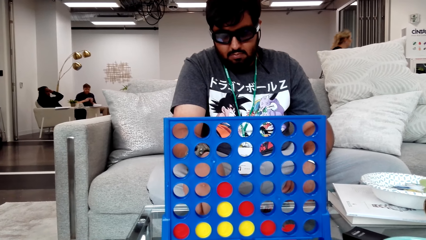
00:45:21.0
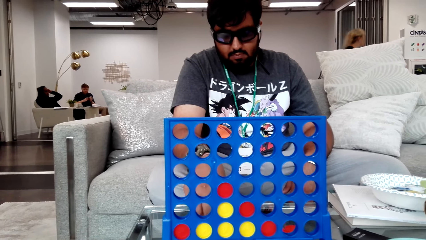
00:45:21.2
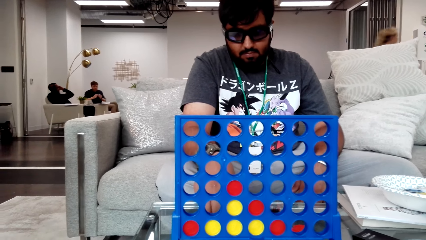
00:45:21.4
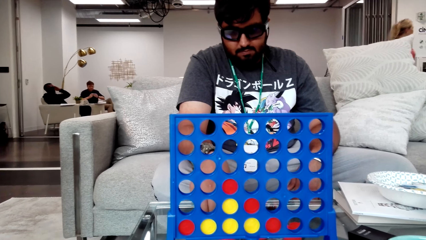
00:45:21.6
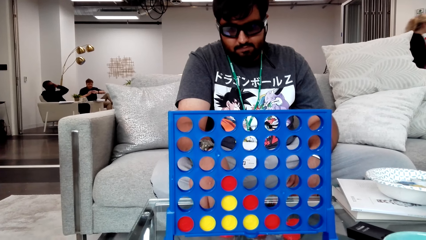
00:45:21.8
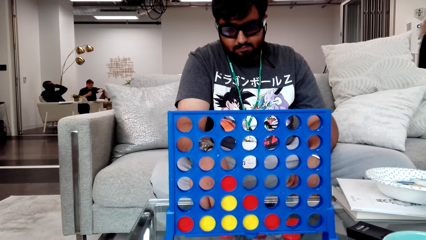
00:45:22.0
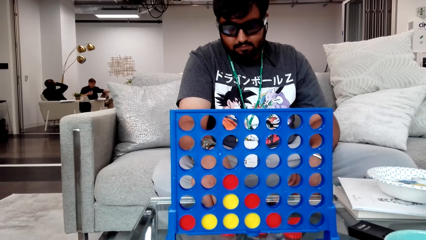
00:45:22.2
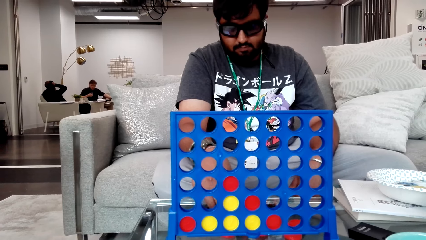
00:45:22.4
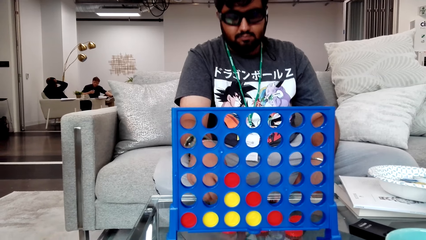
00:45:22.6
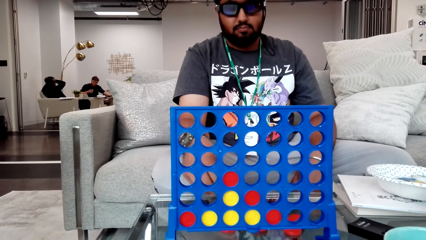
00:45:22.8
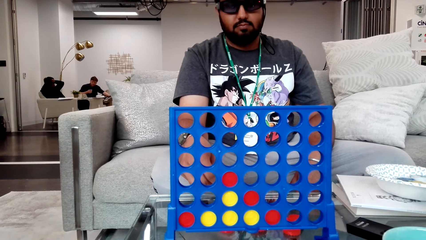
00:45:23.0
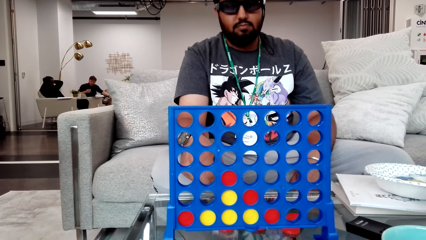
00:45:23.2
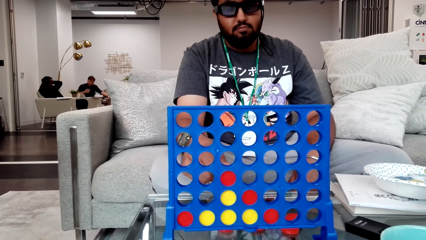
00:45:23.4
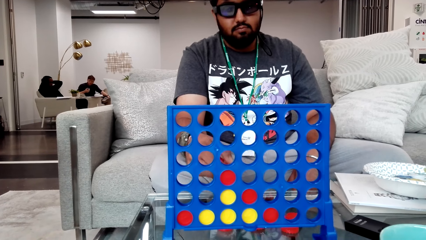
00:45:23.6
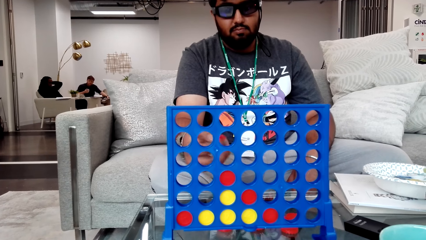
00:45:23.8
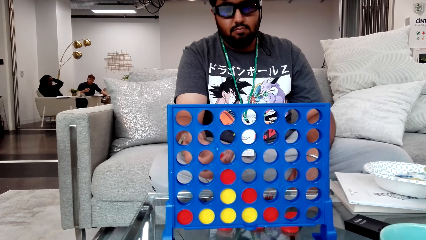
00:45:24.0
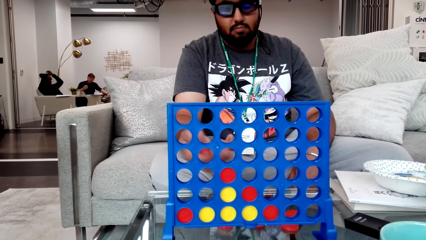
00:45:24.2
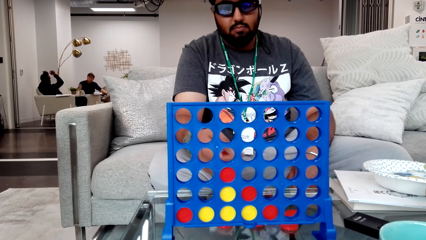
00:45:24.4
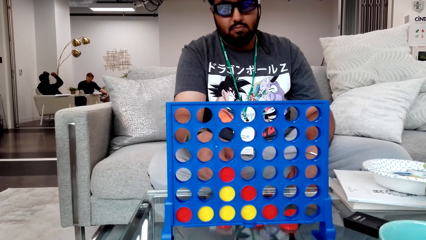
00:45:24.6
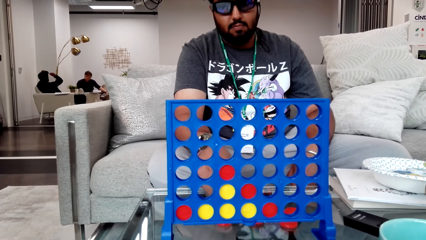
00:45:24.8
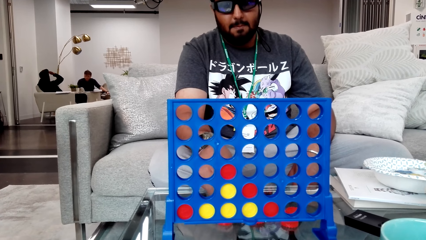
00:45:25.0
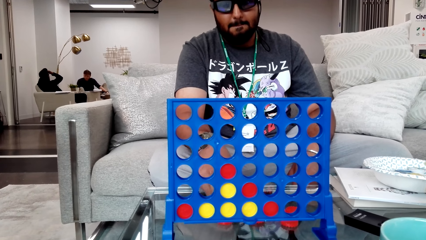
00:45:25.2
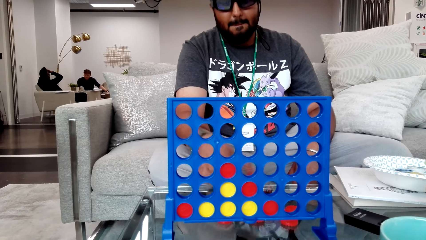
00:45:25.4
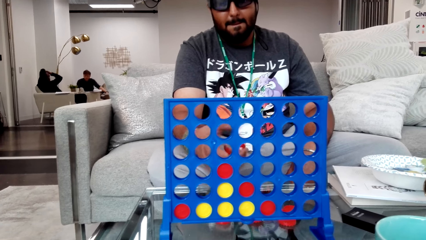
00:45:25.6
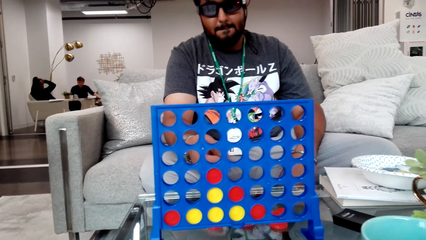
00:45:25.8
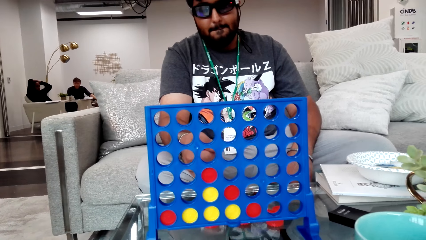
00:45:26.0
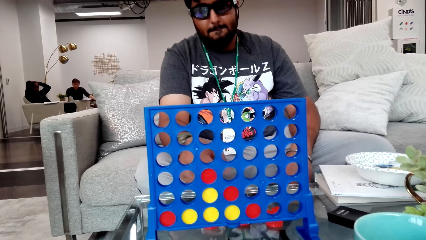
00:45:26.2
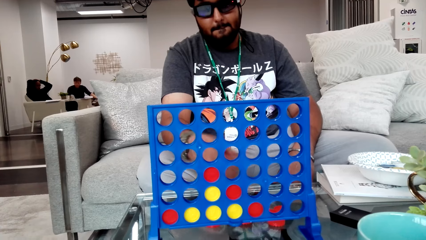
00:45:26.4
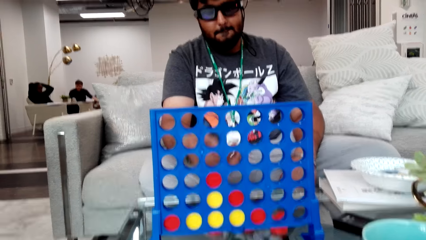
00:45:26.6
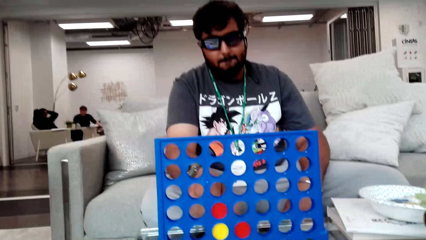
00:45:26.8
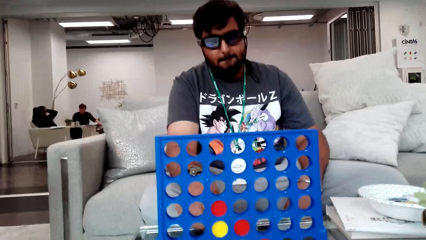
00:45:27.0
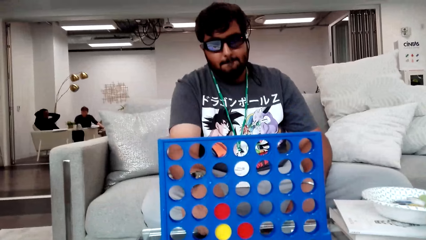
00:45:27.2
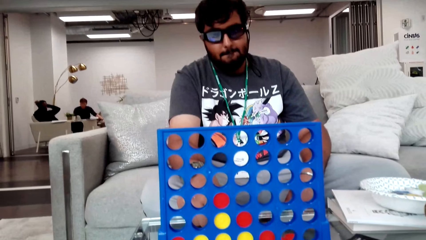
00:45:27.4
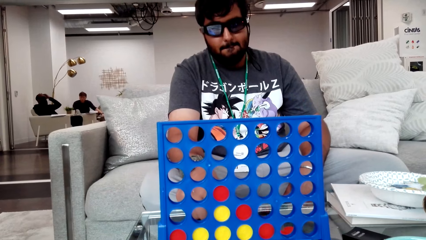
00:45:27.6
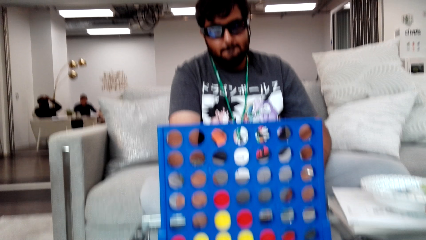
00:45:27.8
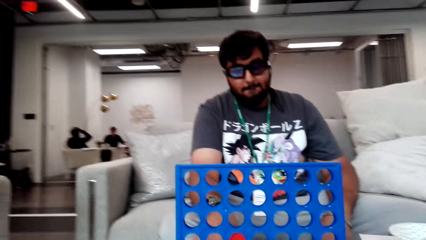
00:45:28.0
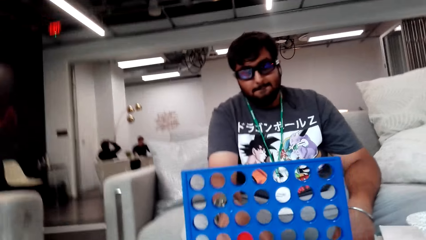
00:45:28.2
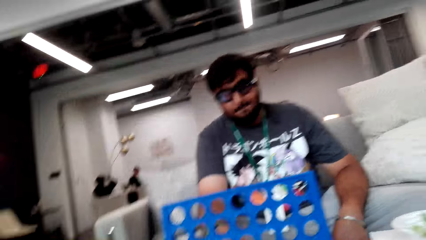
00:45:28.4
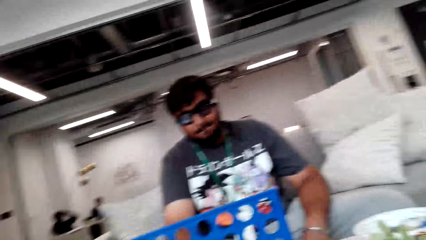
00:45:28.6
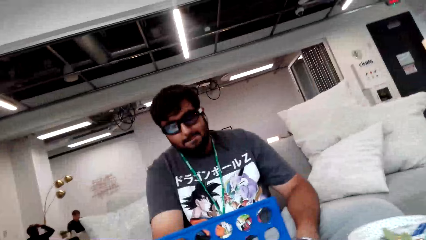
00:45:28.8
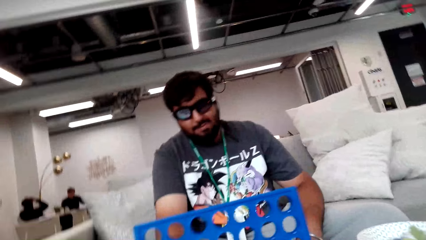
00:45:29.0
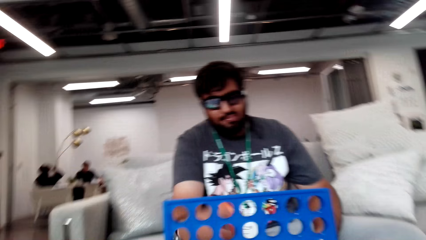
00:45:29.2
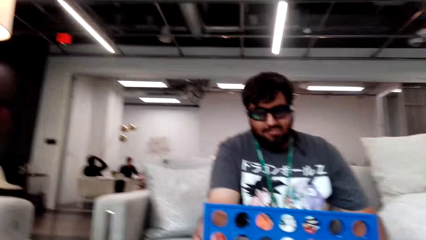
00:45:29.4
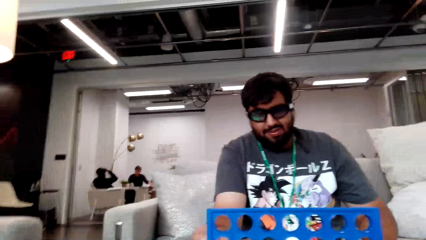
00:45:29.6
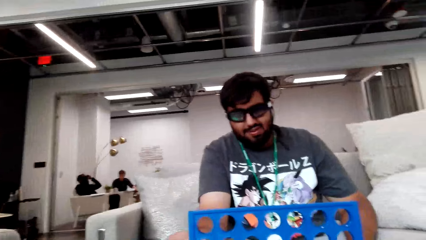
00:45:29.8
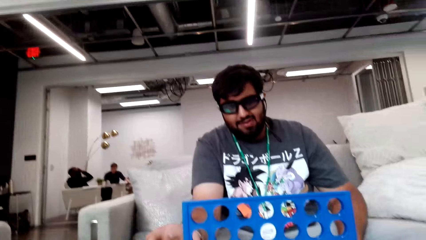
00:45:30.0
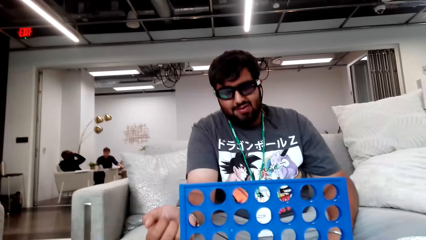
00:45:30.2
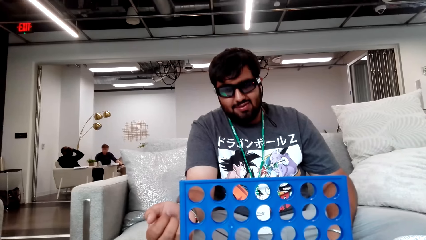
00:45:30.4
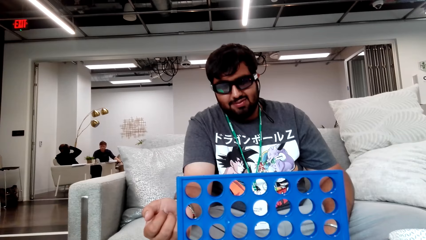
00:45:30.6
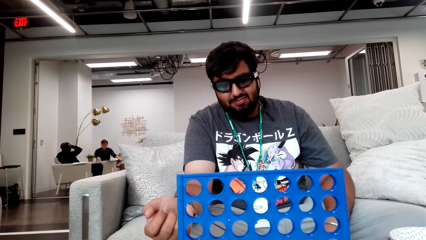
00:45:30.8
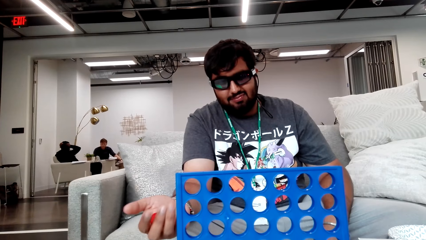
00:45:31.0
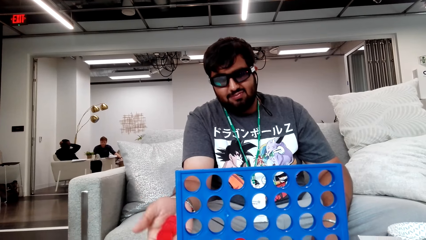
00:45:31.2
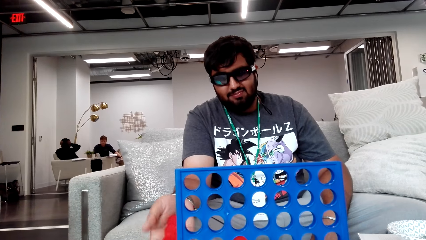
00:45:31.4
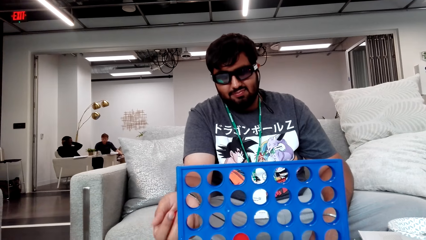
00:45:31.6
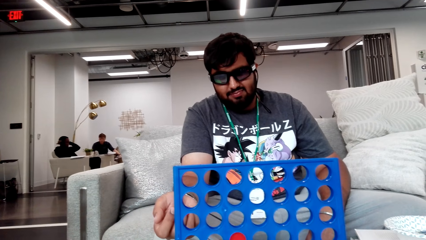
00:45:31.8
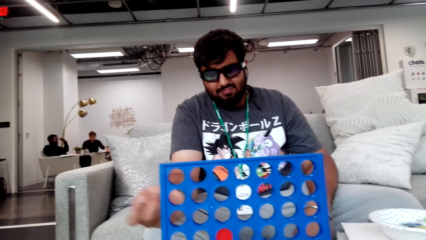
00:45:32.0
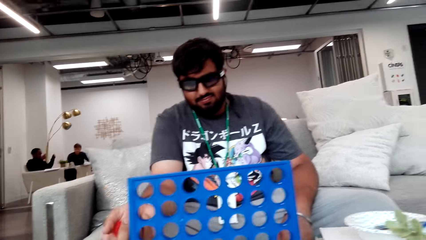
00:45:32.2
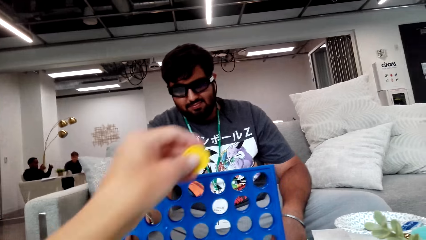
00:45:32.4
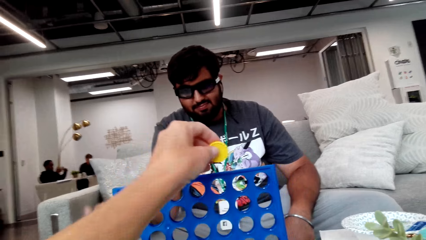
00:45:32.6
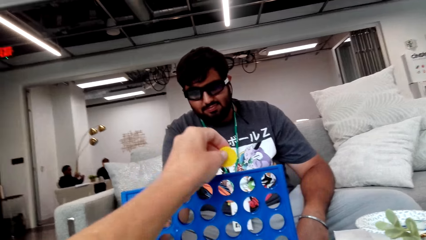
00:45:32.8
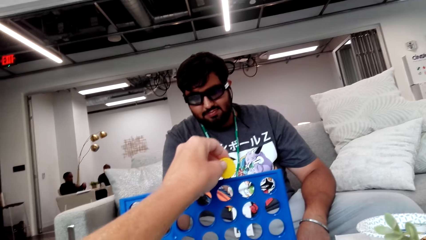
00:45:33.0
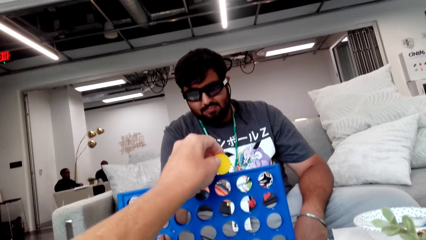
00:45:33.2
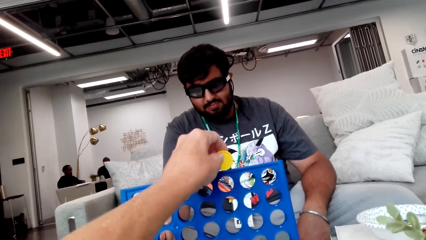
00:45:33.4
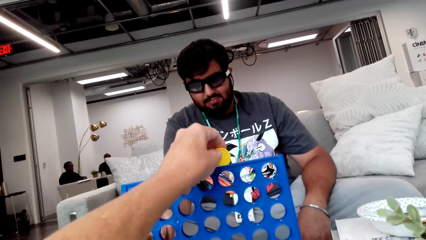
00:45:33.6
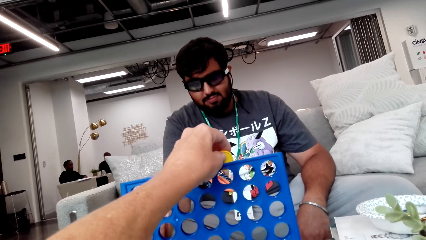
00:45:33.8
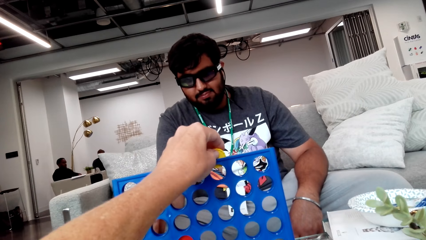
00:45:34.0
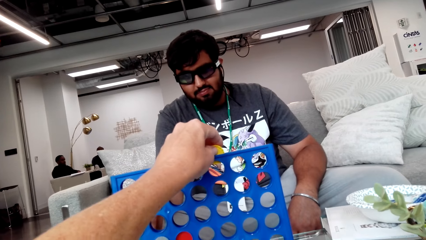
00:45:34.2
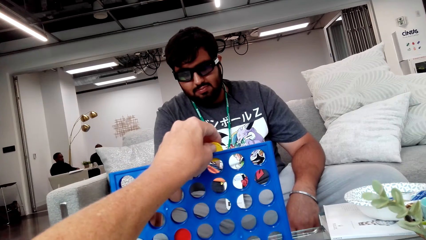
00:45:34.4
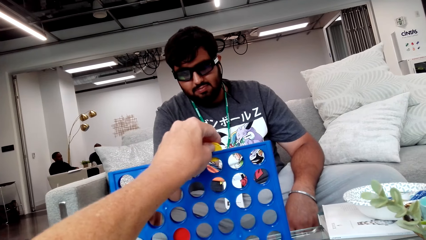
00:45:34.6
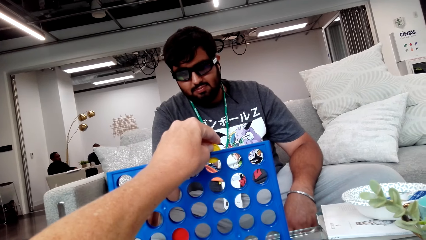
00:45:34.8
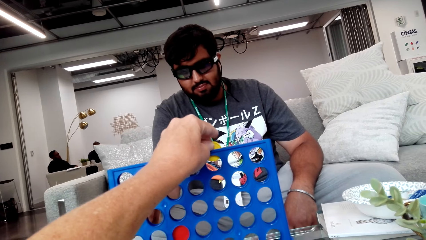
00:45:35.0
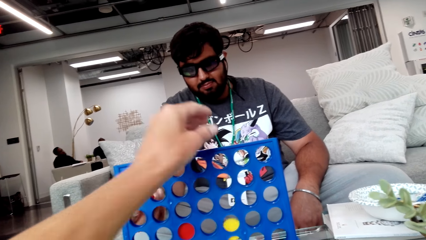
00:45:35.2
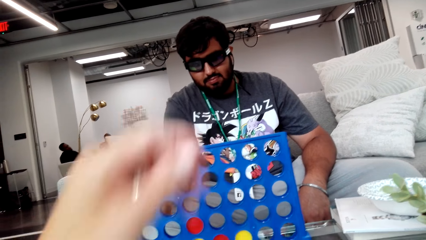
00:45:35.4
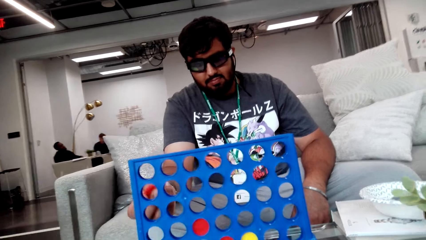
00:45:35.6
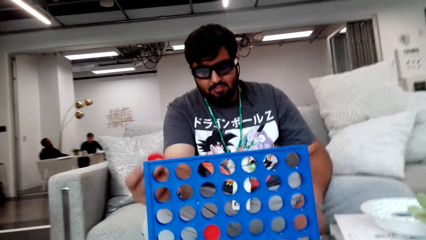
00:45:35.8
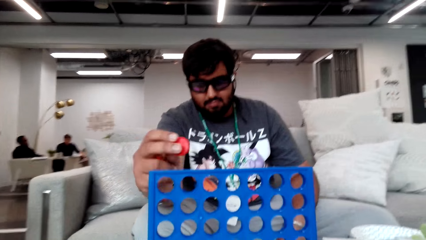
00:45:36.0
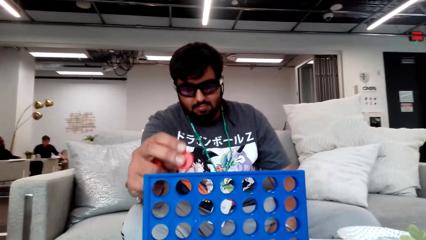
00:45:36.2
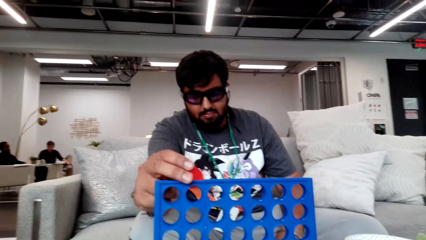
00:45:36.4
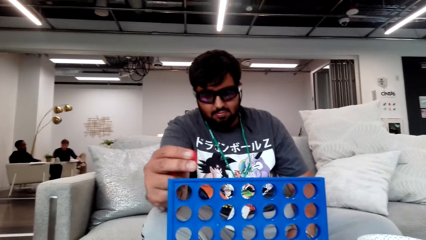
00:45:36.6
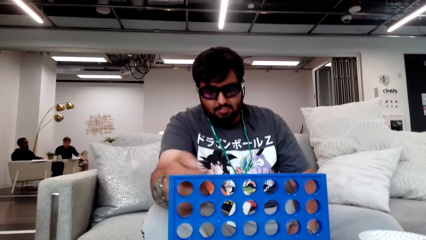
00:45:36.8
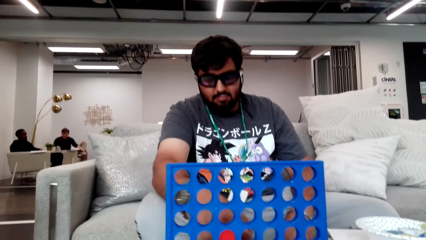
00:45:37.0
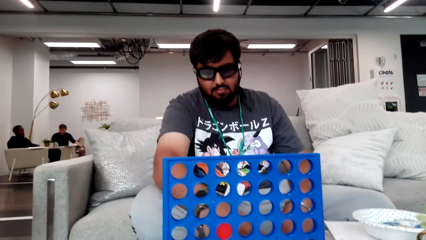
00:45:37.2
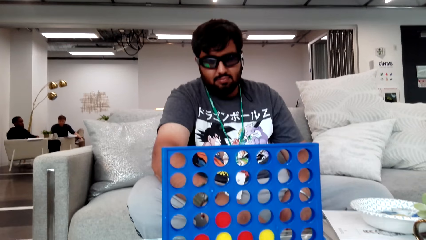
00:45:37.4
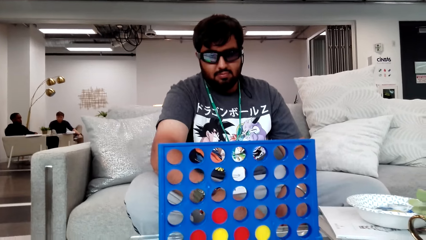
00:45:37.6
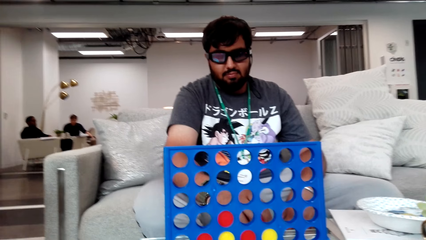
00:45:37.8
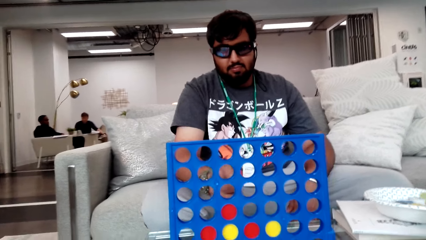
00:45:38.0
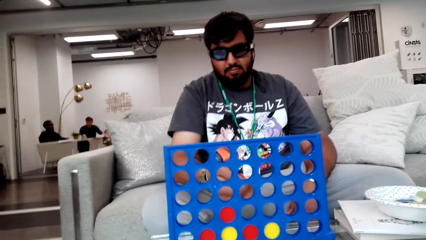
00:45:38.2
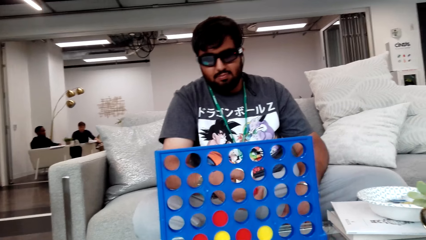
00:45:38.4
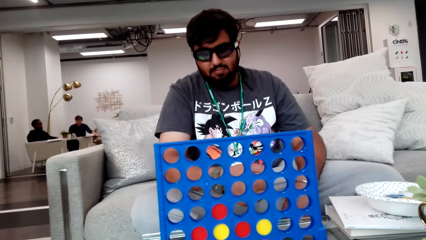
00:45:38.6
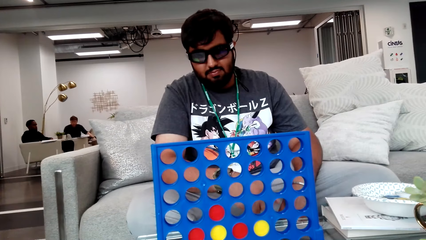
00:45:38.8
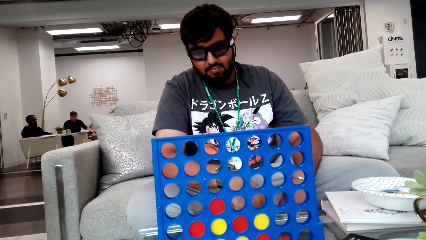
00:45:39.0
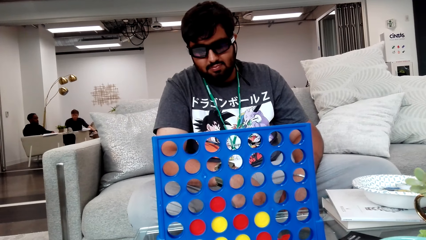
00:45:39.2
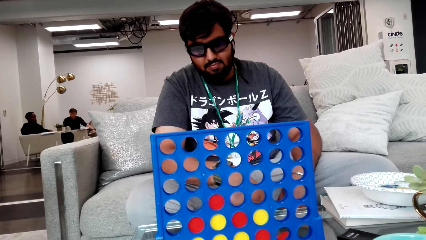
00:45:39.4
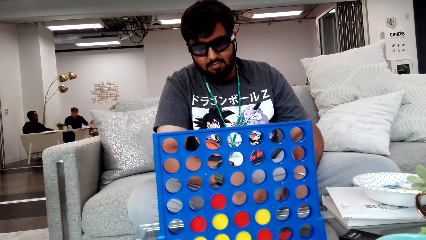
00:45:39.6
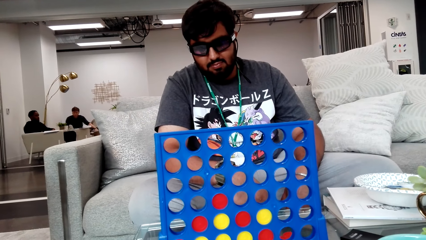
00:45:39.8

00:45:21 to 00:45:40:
A man crosses the legs. Another man touches the head. A person plays with the game chip on the hand. The person holds some poker chips. The camera wearer looks at the strategy board. The person takes more poker chips on the table. The person rotates the hand. The camera wearer looks around. The person shakes the hand with the poker chip. The camera wearer holds the game chip. They play the Sorry game. They drop the game chip in the strategy board. The person drops the game chip in the strategy board. The person plays the Sorry game. The person picks up the game chip from the table.
